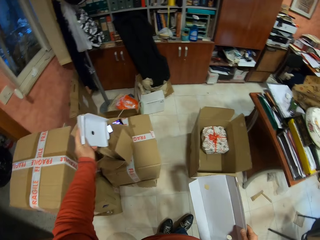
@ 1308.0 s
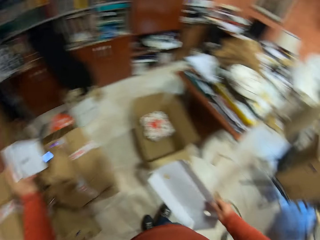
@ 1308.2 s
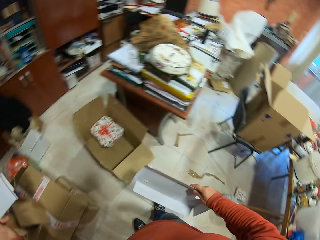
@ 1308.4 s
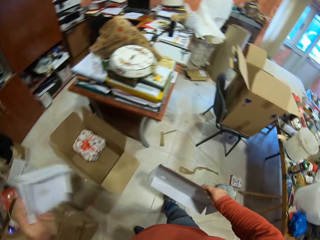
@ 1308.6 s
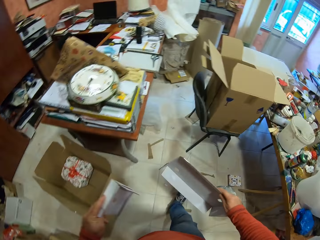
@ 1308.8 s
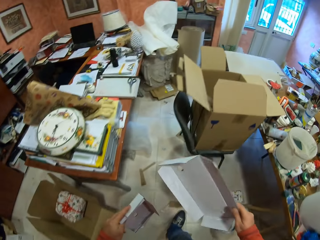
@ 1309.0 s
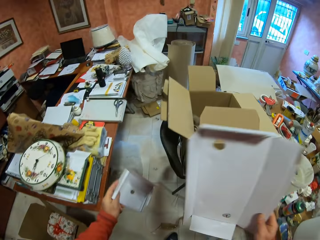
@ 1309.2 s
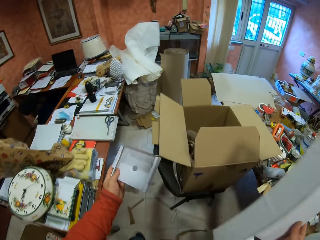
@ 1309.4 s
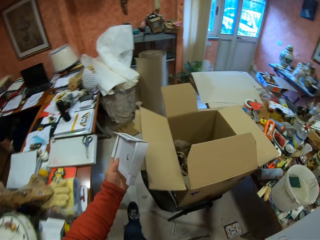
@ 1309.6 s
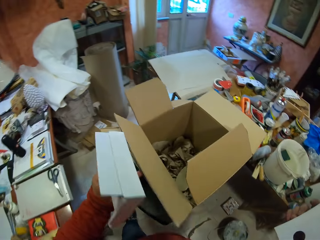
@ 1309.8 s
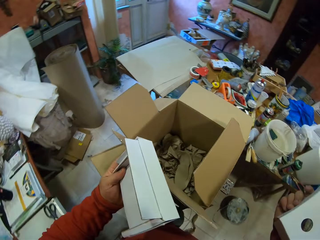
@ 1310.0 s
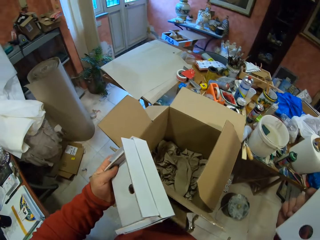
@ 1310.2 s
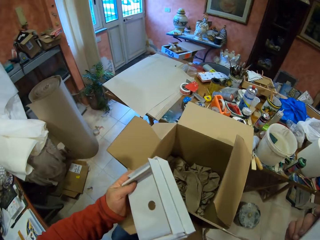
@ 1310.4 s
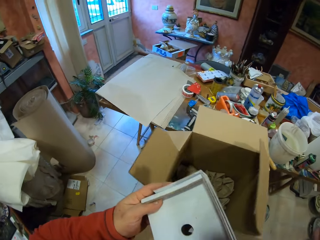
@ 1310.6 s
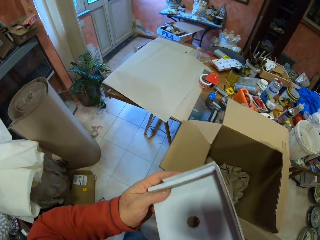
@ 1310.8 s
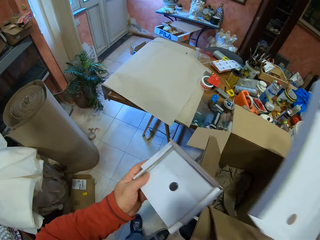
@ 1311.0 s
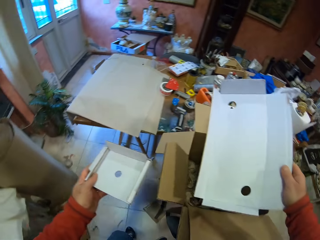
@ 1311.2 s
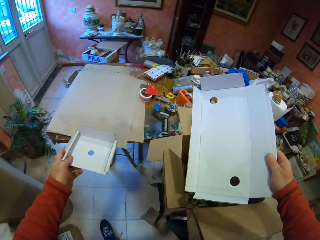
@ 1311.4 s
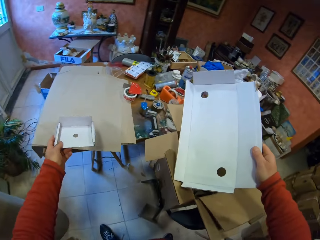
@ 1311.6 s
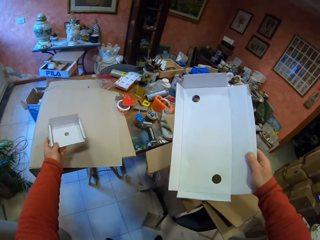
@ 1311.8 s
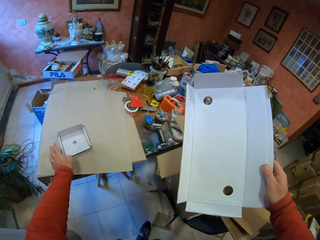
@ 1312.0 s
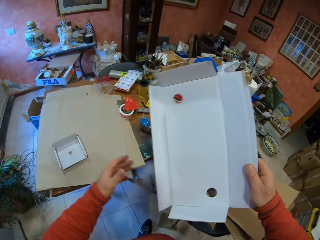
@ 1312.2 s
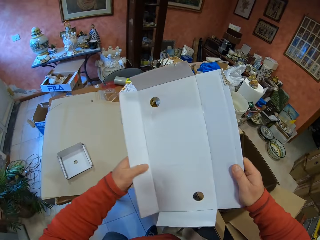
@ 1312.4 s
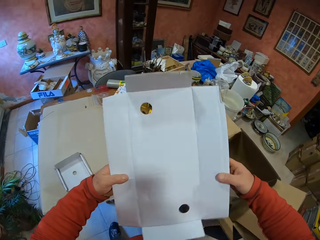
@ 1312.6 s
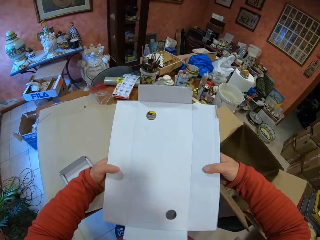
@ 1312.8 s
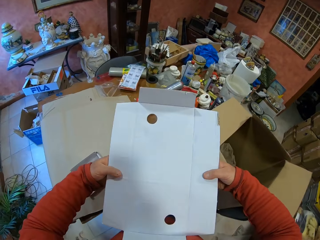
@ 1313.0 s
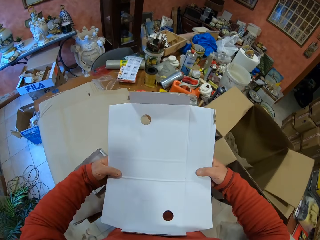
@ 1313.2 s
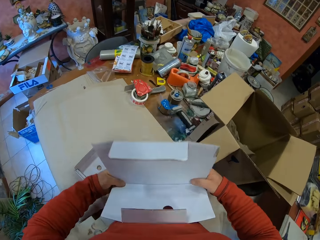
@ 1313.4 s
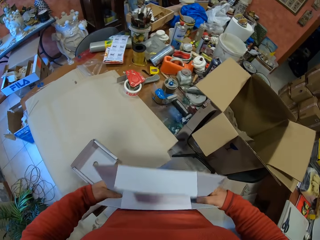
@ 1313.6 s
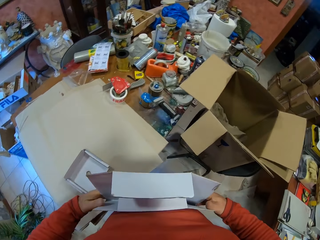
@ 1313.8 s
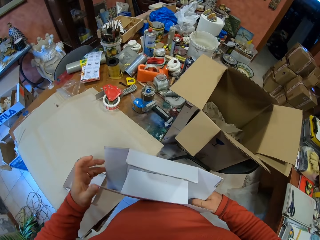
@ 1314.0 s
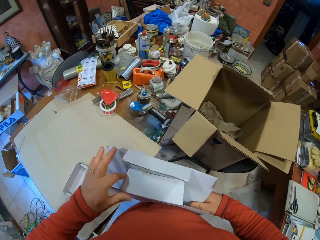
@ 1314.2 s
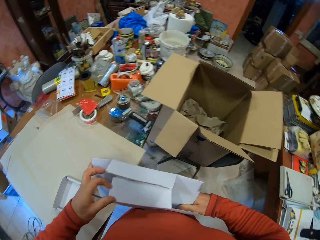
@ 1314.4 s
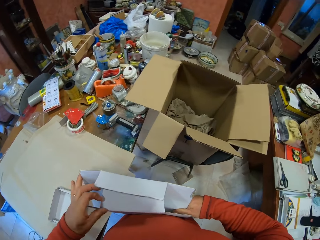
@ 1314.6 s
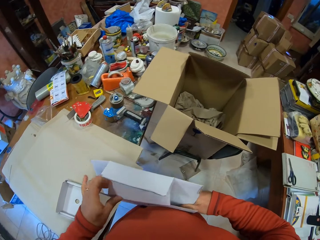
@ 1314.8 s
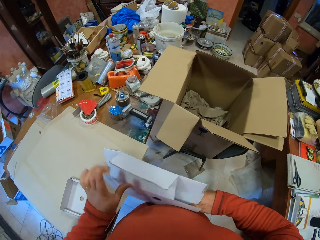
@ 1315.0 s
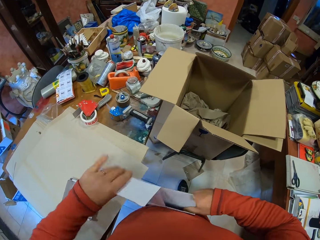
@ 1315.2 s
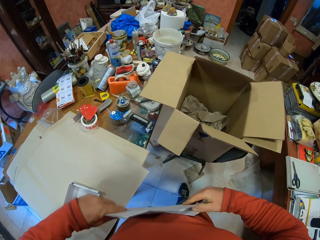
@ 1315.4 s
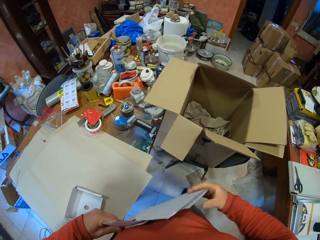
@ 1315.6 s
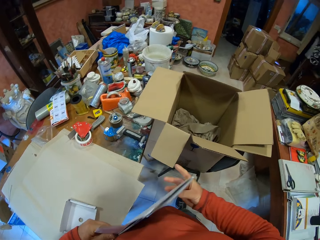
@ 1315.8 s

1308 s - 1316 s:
The camera wearer walks around the room. They place the box on top of the papers. They fold the box.

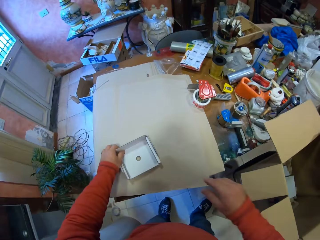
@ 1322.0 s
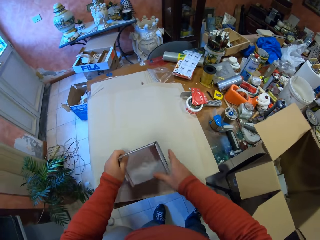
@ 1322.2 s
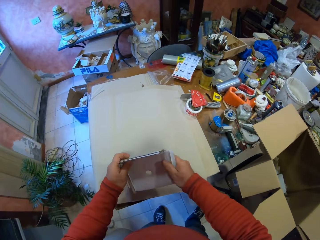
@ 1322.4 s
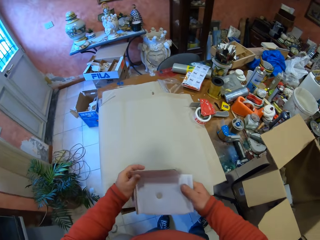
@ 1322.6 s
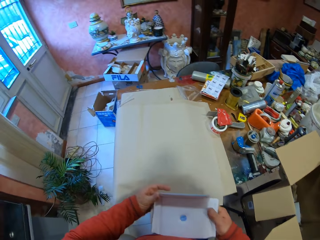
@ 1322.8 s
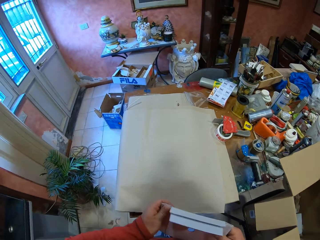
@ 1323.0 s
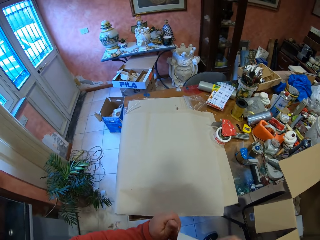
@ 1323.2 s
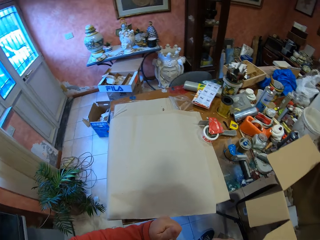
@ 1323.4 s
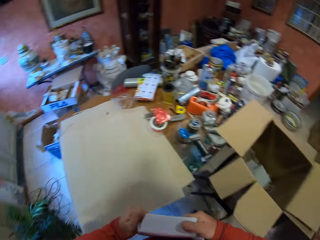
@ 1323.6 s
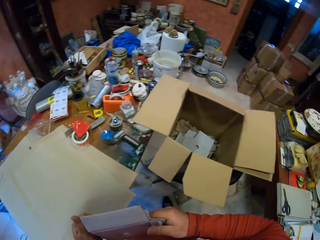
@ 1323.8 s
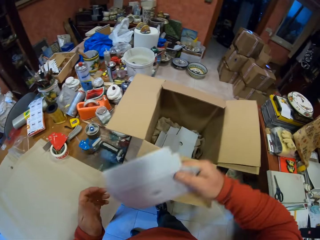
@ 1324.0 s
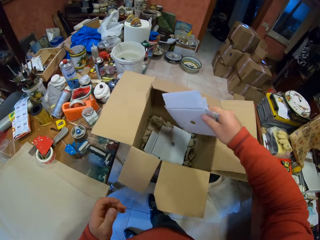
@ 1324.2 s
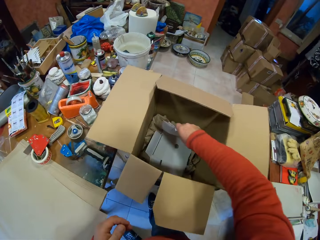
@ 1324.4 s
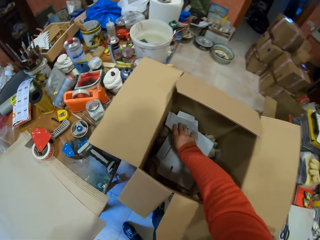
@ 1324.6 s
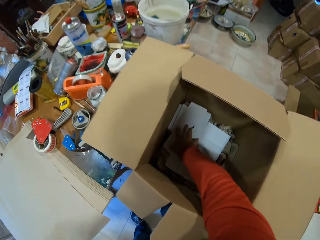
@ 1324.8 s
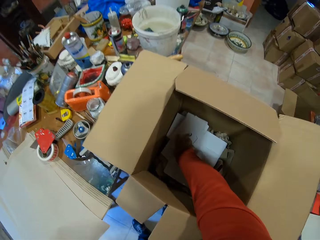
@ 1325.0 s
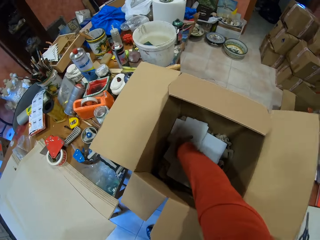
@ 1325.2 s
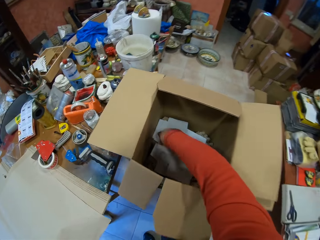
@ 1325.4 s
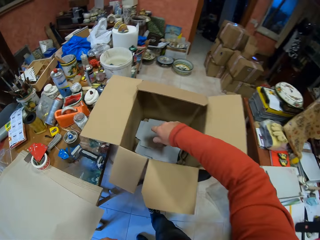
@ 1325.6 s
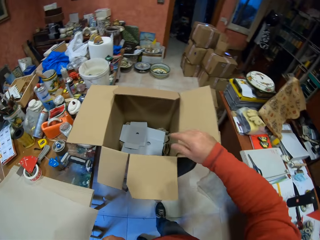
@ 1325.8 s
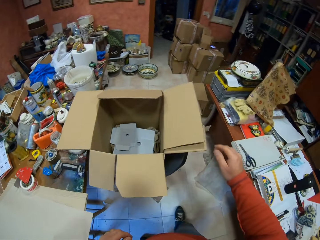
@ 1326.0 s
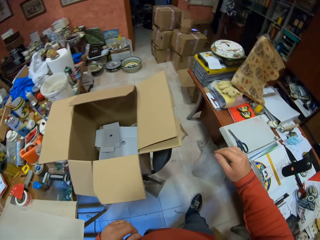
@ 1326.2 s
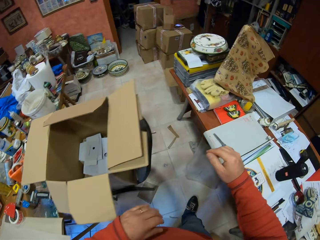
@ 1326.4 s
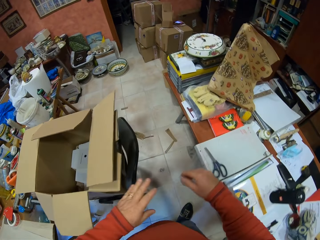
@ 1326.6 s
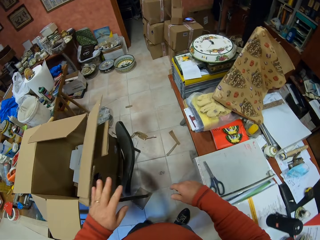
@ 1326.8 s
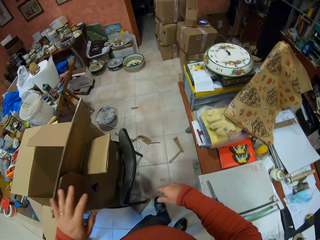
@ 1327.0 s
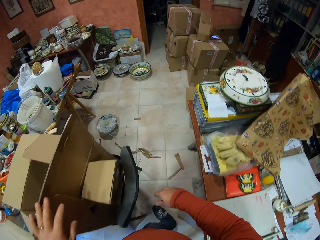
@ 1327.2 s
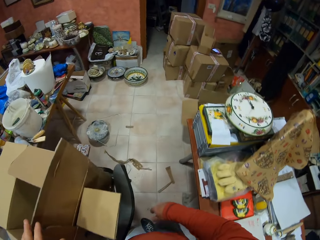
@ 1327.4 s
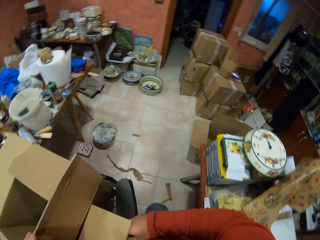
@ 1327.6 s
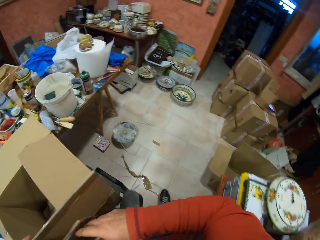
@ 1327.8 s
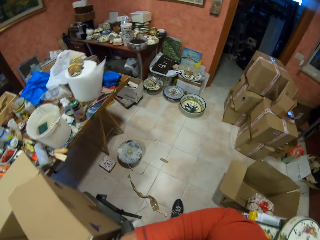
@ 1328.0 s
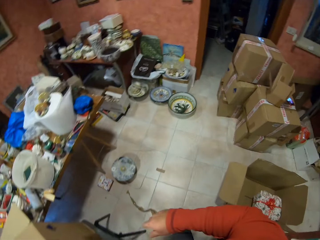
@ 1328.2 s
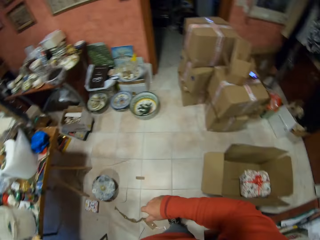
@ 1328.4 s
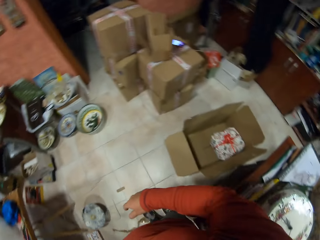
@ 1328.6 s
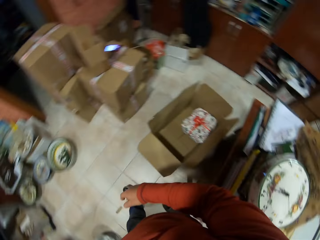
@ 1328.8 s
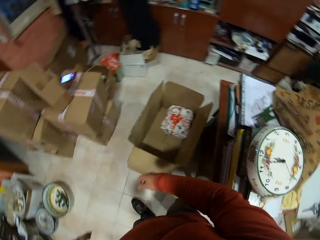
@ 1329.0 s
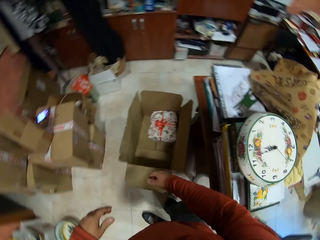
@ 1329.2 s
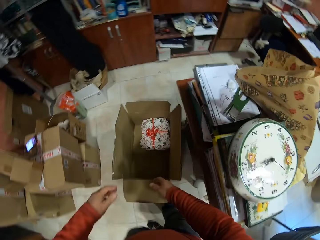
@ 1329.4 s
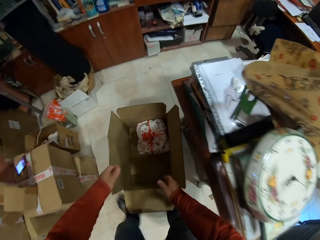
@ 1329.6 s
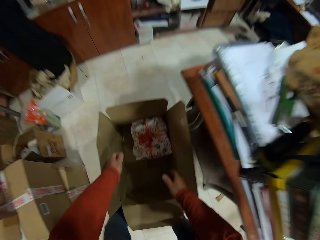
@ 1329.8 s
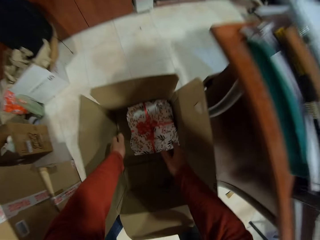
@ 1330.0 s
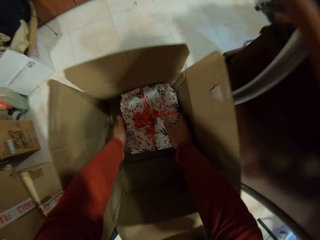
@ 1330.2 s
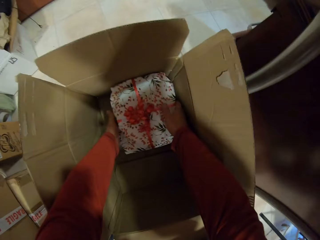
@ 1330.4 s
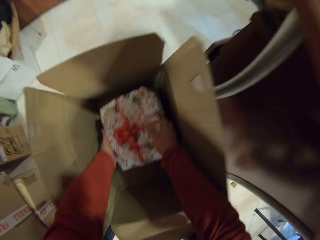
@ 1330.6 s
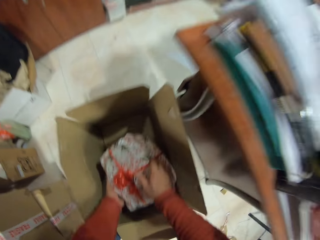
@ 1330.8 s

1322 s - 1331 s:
The camera wearer picks up the box on top of the papers. They unfold the edges of the box. They place the folded box in the carton box. They walk around the room. They pick up the gift in the carton box.

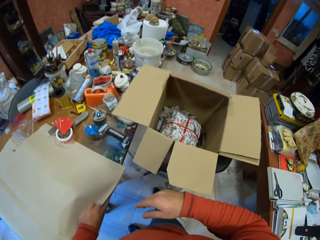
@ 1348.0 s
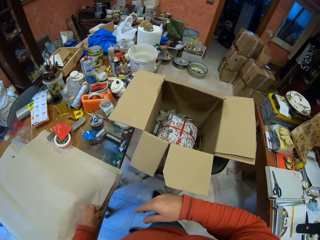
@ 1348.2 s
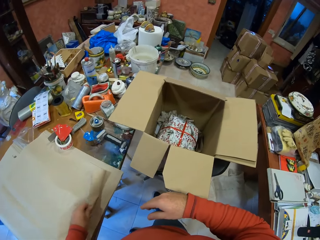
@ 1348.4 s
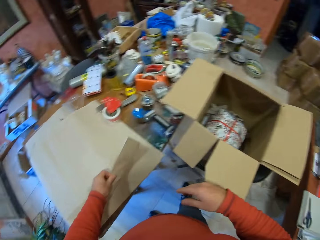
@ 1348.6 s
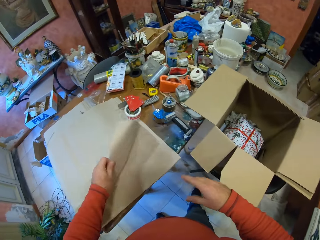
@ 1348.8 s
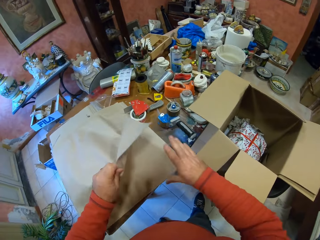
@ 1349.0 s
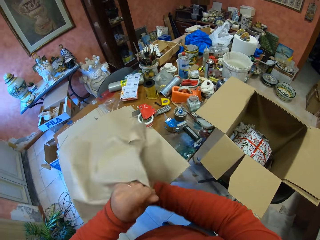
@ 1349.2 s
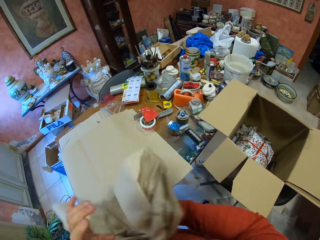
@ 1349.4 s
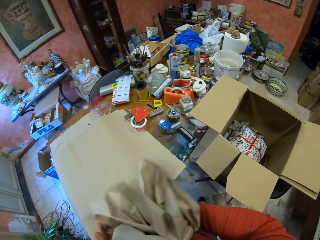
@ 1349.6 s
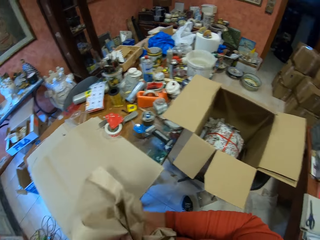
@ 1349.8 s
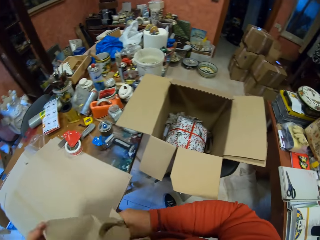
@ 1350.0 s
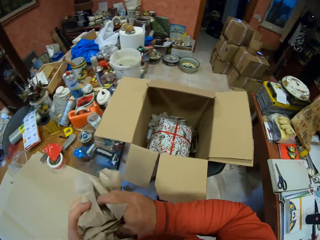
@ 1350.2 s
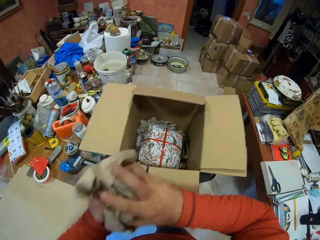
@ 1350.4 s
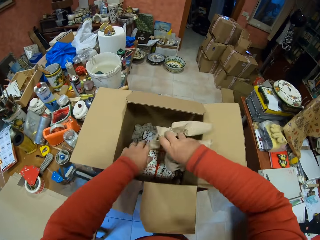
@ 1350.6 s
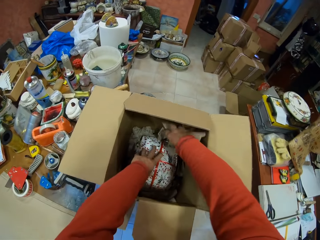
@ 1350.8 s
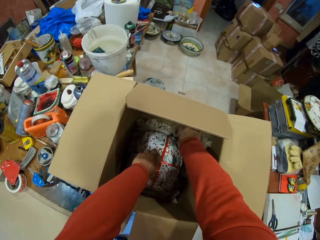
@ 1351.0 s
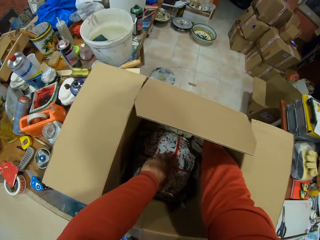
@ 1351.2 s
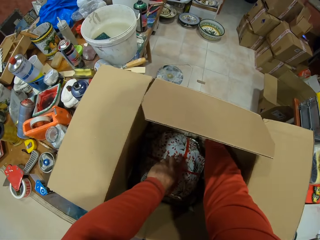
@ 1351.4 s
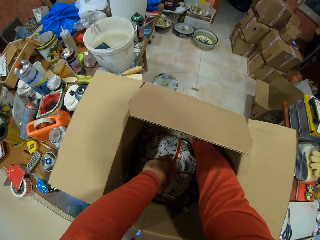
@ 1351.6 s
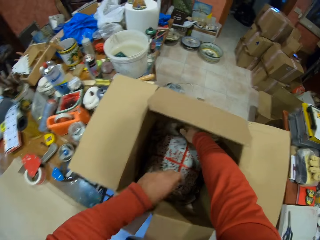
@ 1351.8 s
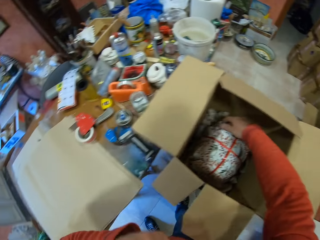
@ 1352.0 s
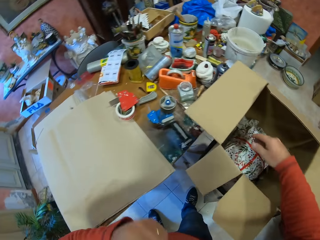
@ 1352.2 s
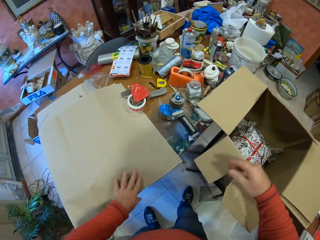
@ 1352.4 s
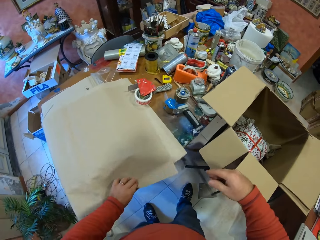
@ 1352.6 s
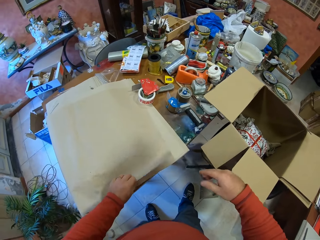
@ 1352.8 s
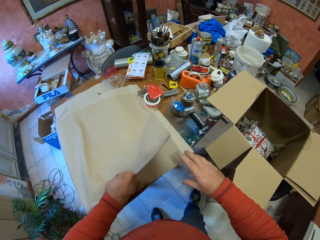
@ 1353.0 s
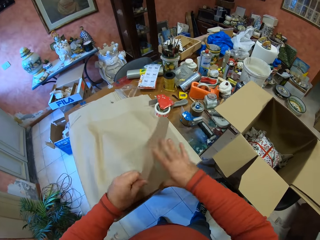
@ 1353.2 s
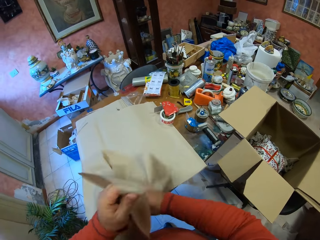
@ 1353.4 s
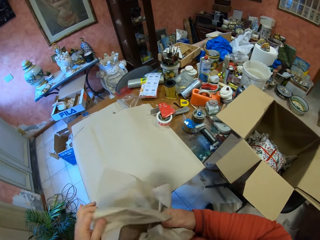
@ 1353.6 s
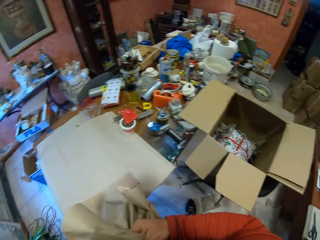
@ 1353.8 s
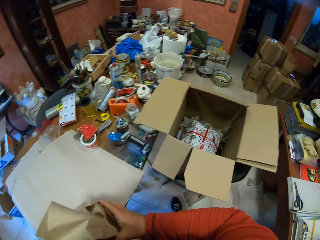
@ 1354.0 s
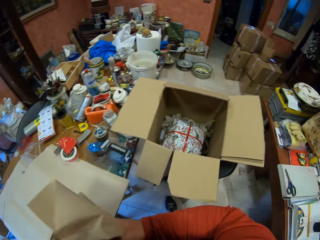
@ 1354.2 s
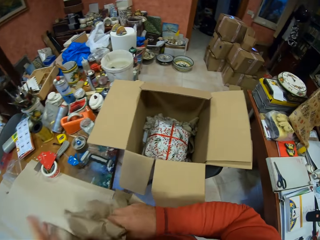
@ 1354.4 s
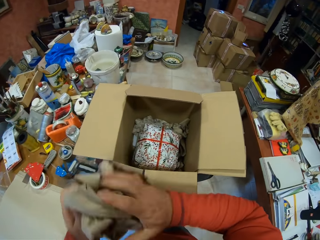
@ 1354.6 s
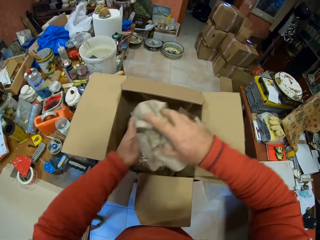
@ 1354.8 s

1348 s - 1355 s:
The camera wearer picks up the paper on the table. They fold the paper with both hands. They put the folded paper in the carton box. They pick up the paper on the table. They fold the paper with both hands.
